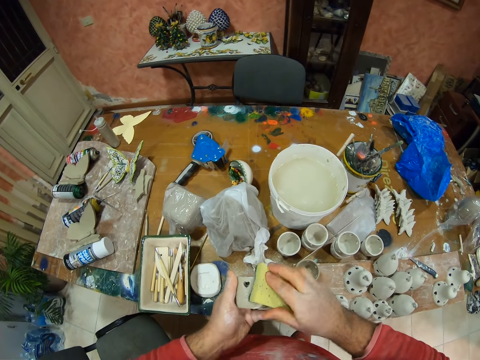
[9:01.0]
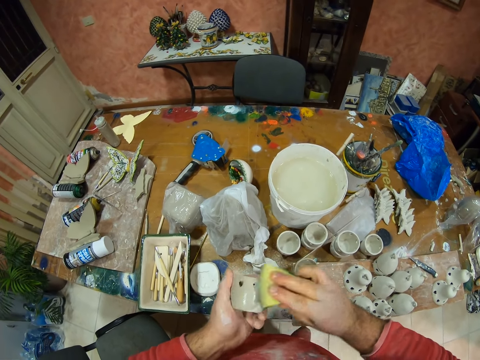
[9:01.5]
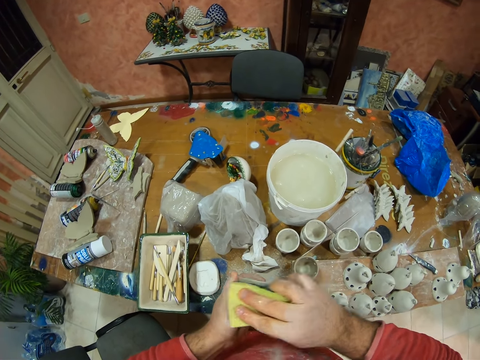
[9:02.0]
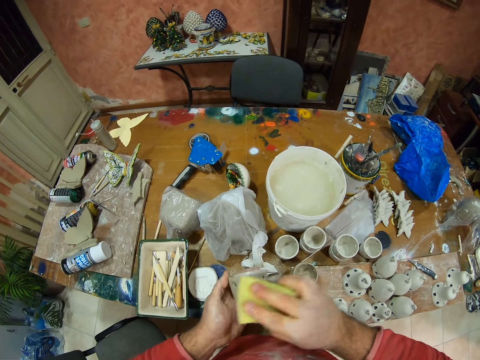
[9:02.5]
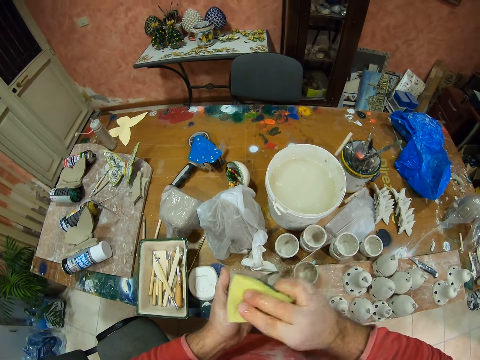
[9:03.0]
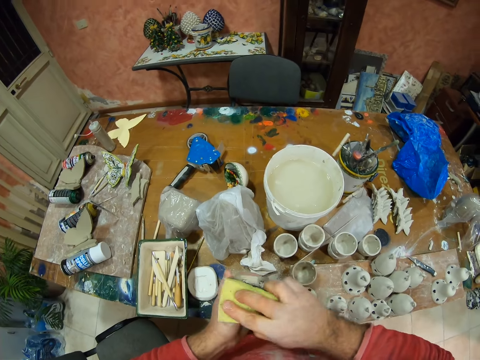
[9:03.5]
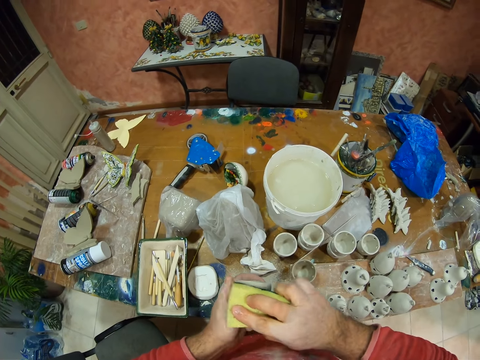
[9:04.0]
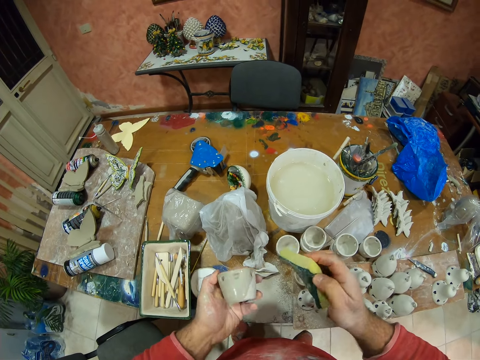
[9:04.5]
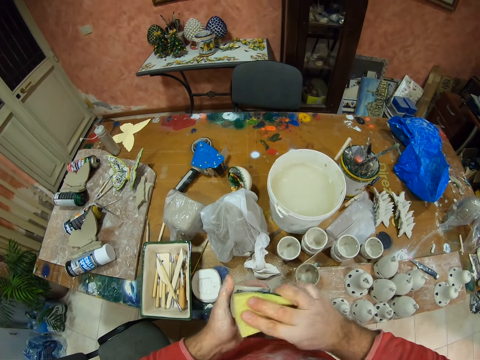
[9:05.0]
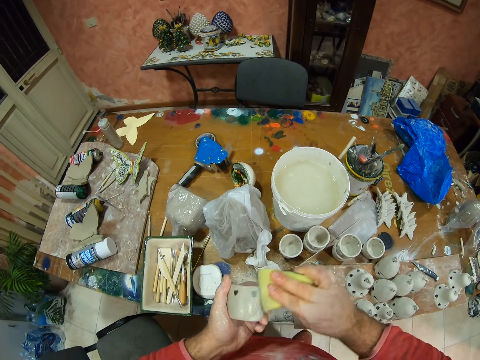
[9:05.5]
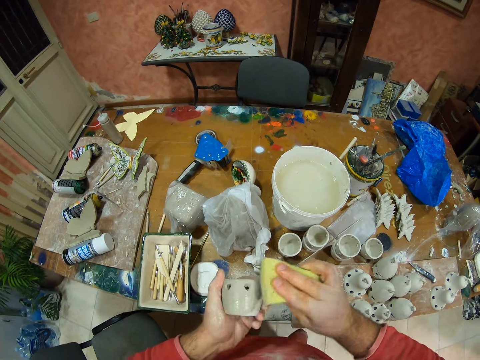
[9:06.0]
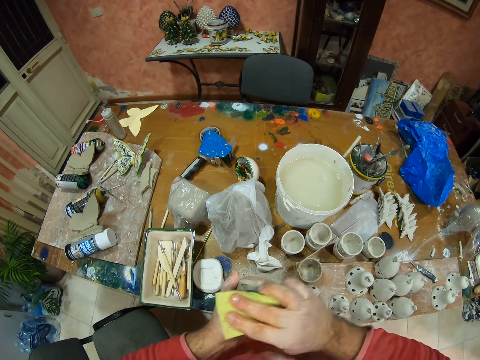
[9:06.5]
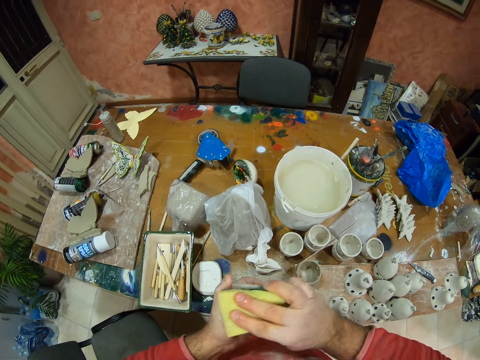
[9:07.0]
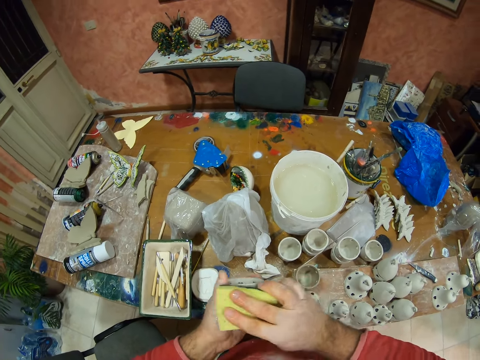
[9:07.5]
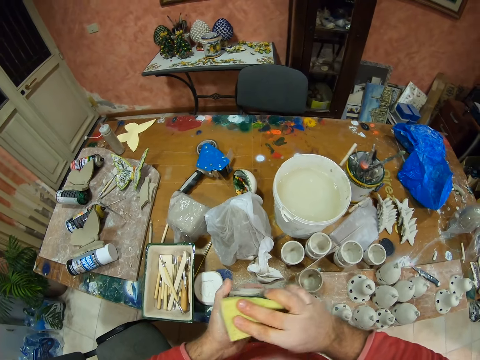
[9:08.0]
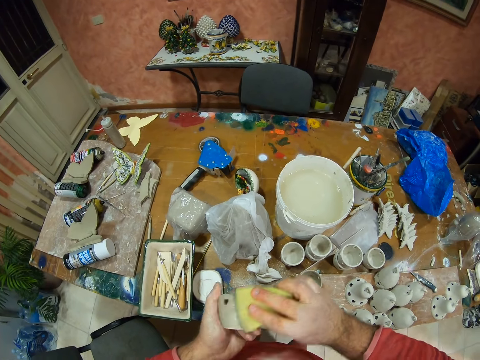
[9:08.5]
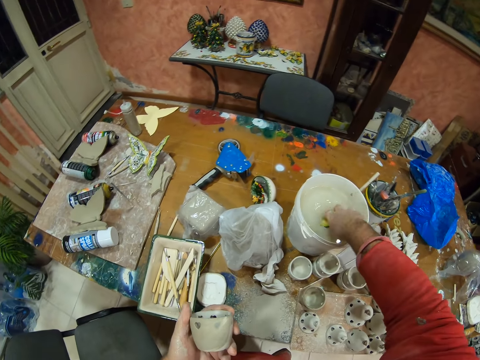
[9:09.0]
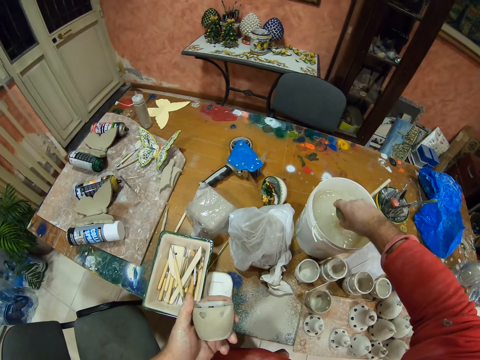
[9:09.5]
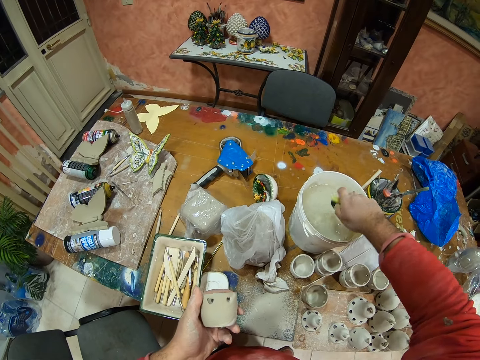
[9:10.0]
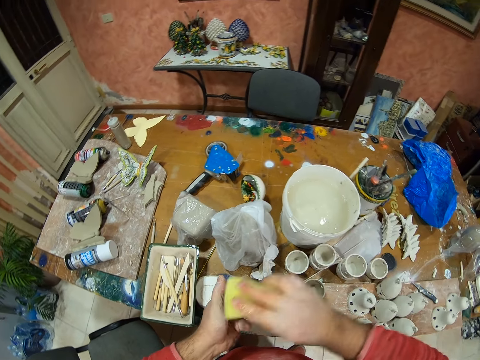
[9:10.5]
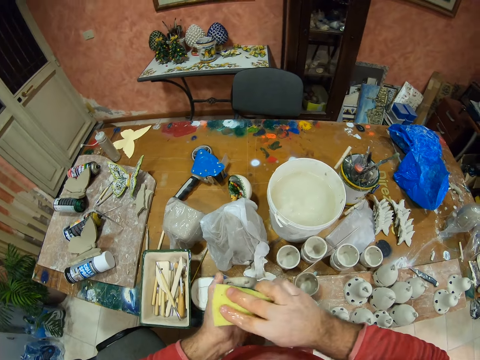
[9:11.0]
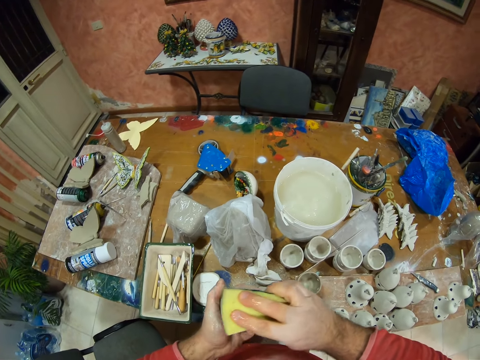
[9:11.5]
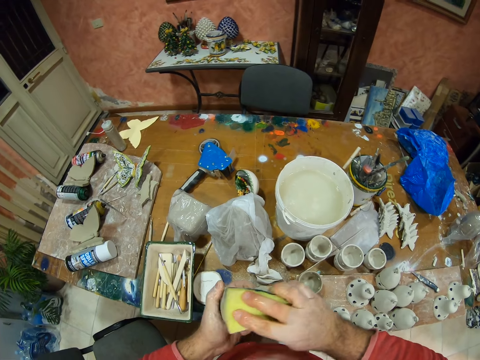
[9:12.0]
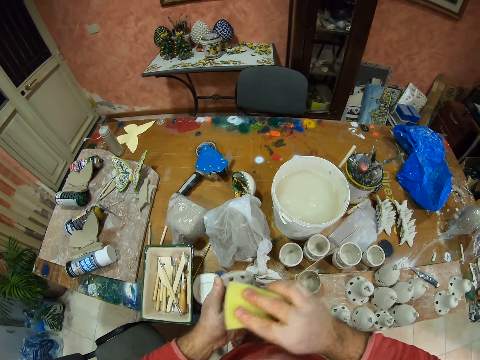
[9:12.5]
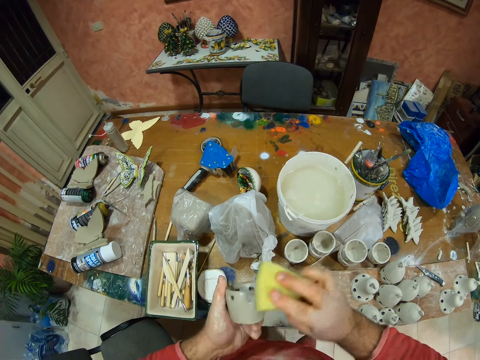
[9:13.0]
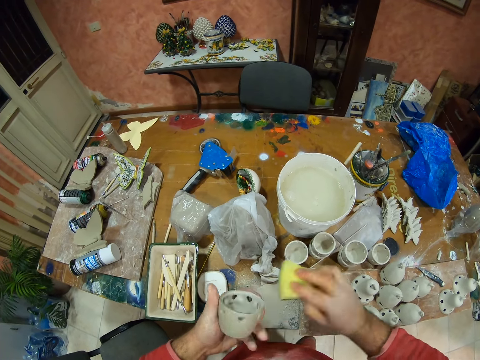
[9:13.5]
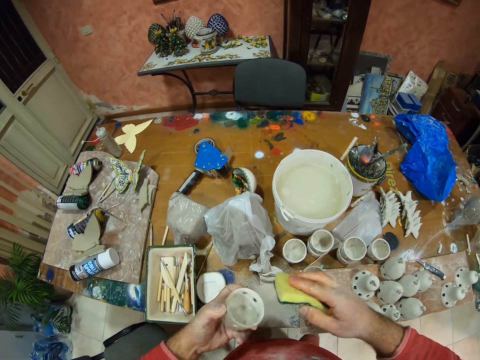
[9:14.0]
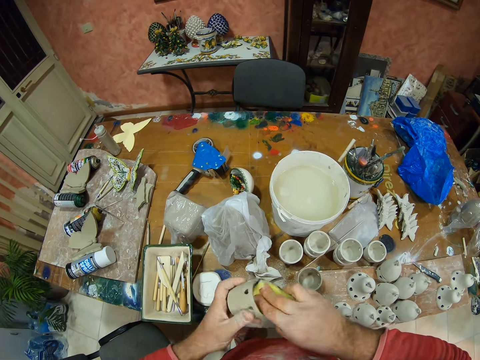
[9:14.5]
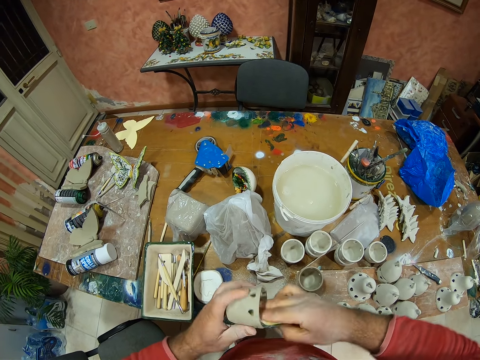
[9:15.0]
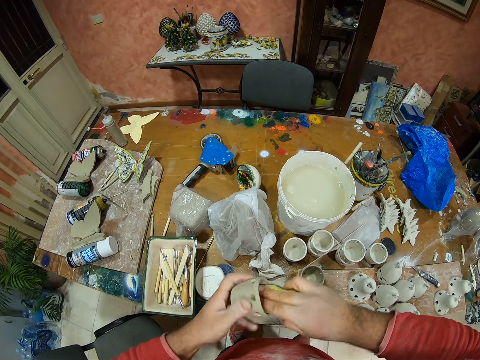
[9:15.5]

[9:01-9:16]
The camera wearer dips the sponge on the water bucket. He dips his hands in the paint bucket. He squeezes water from the sponge. He wipes the clay decor with the sponge.

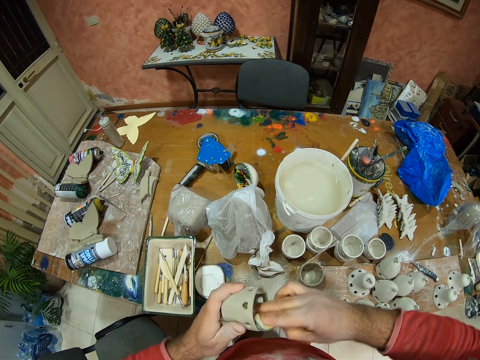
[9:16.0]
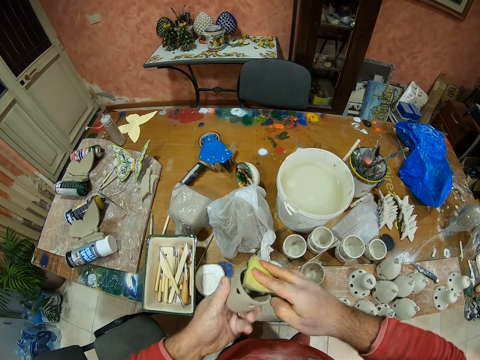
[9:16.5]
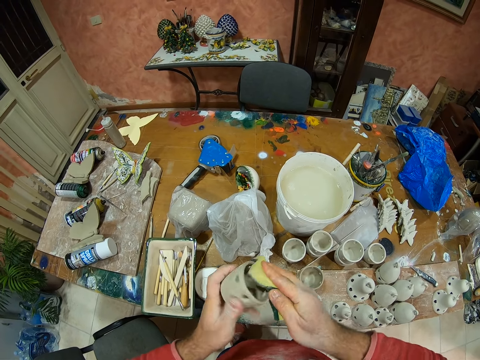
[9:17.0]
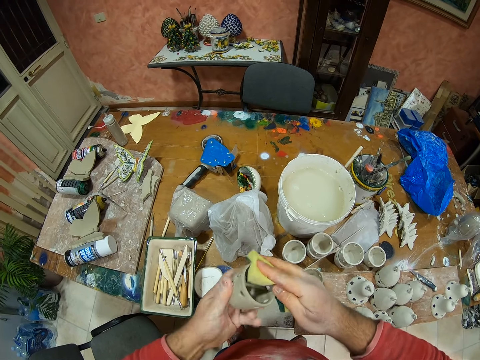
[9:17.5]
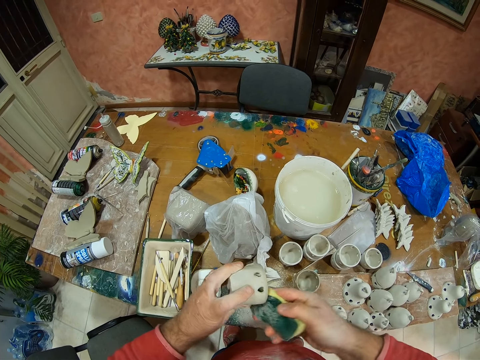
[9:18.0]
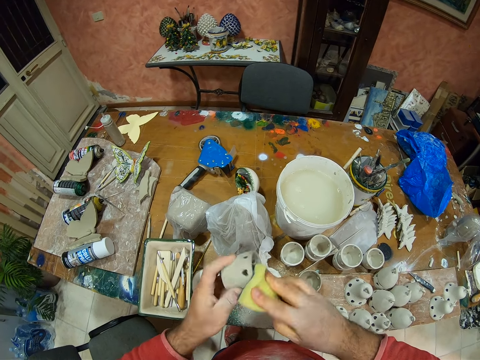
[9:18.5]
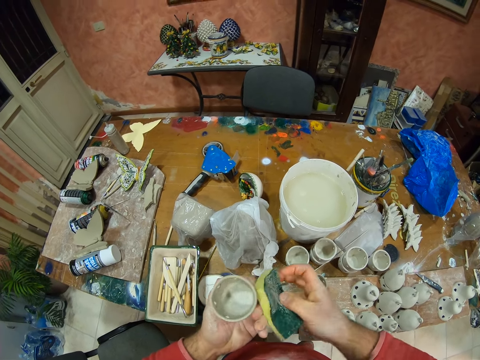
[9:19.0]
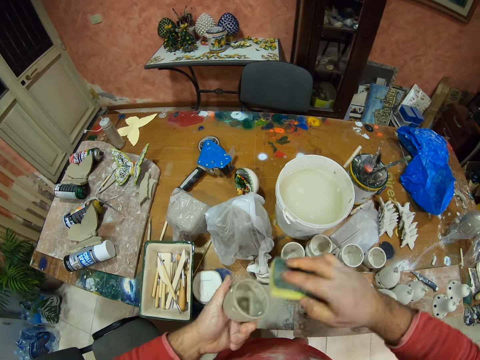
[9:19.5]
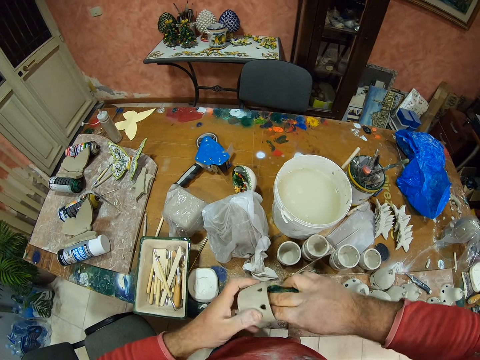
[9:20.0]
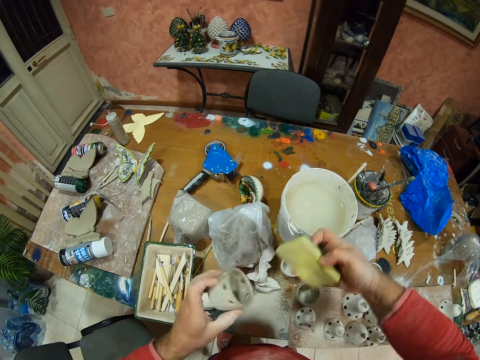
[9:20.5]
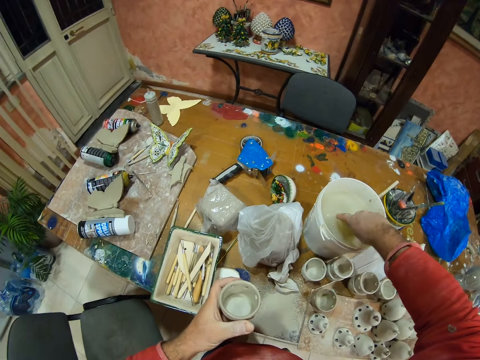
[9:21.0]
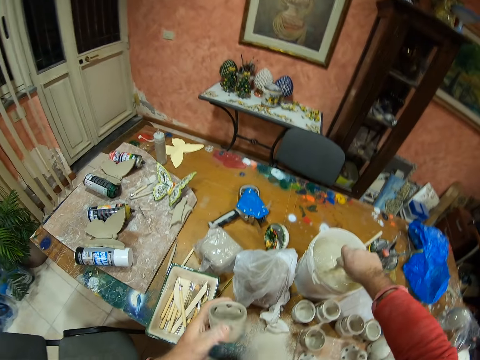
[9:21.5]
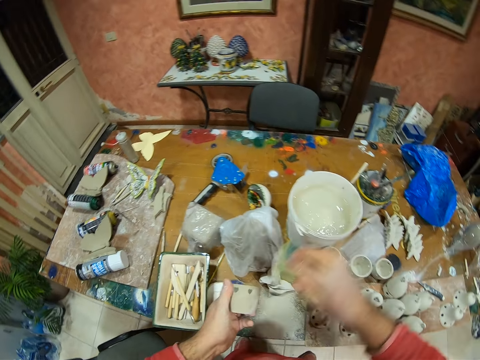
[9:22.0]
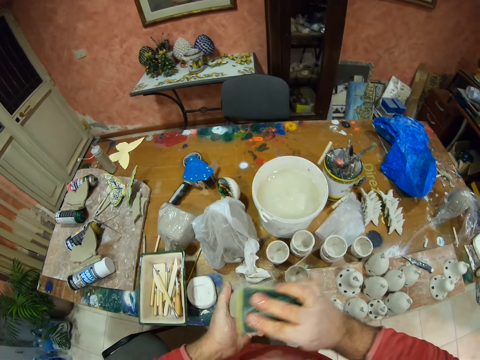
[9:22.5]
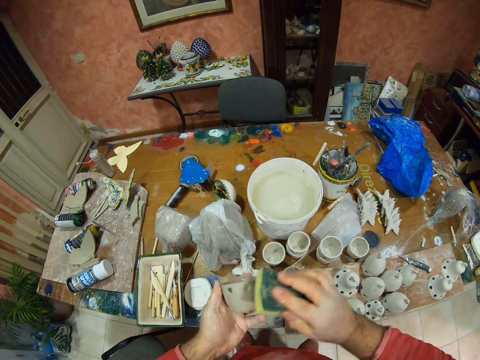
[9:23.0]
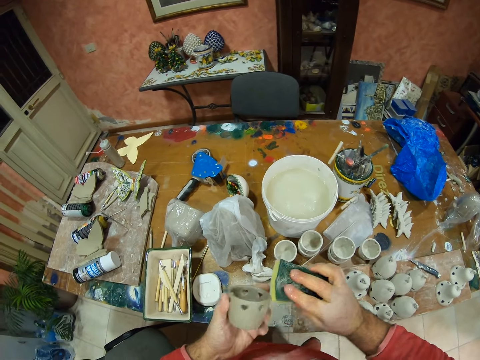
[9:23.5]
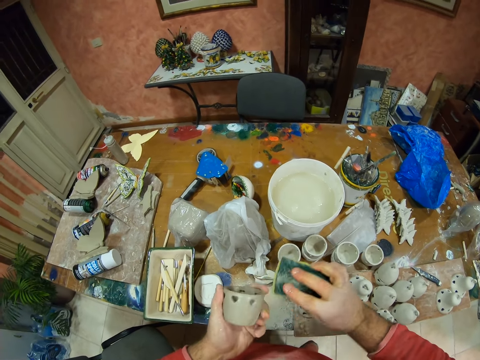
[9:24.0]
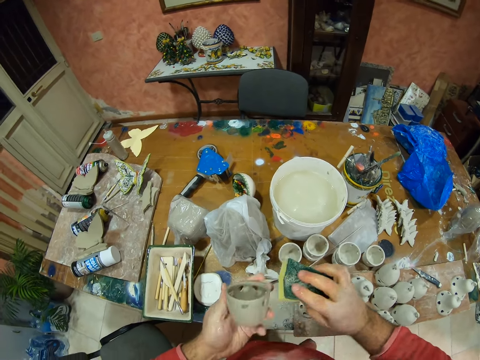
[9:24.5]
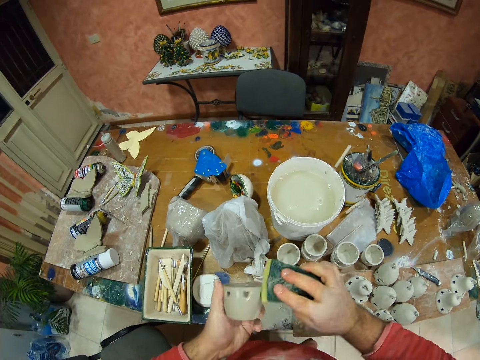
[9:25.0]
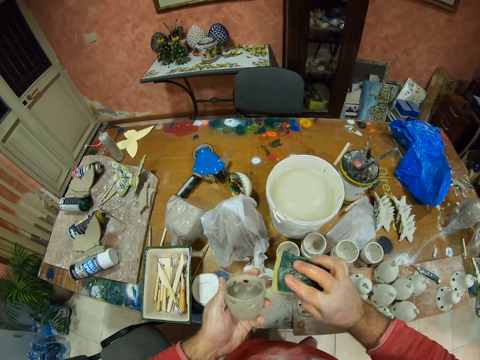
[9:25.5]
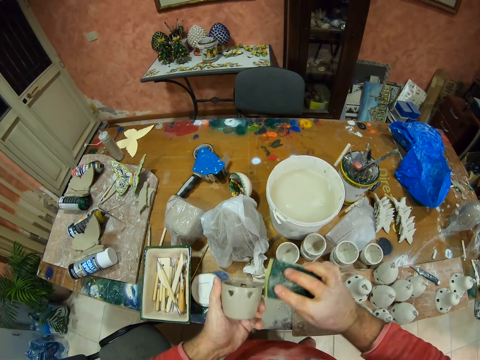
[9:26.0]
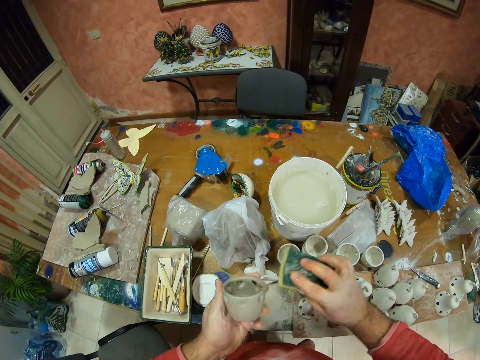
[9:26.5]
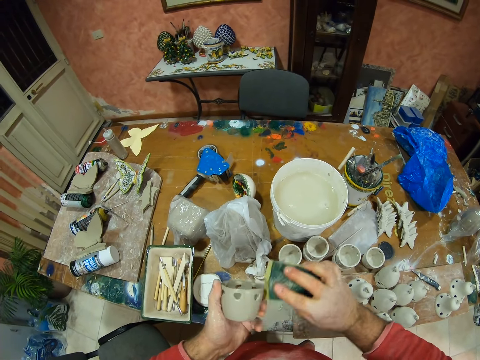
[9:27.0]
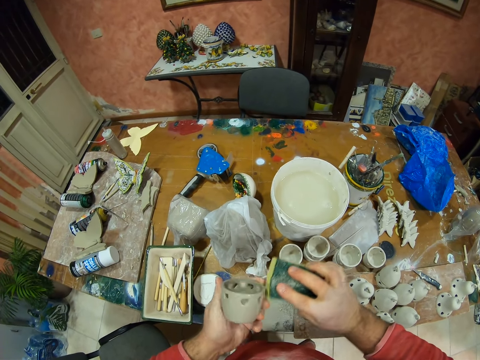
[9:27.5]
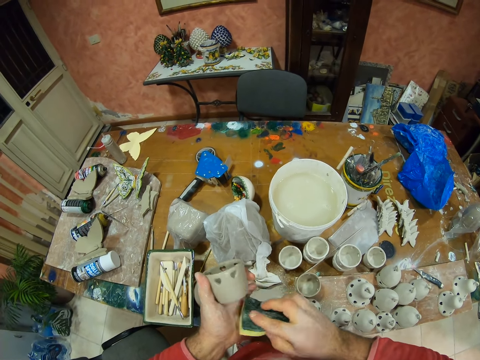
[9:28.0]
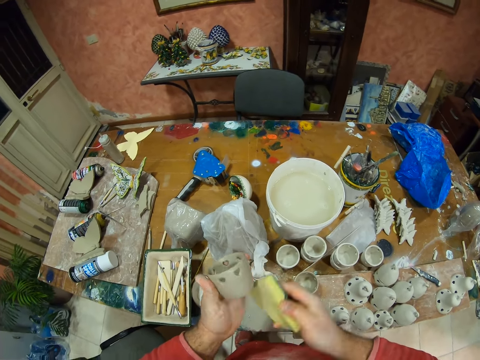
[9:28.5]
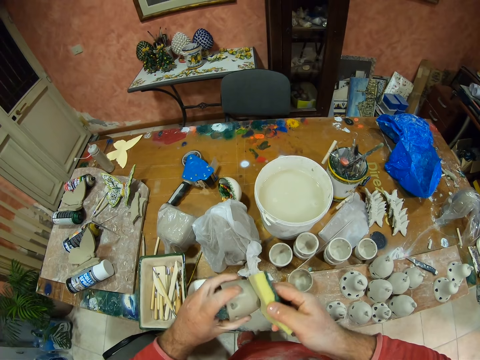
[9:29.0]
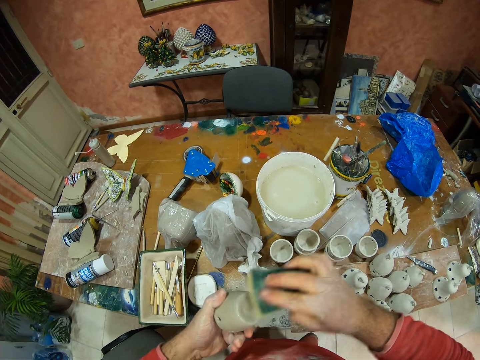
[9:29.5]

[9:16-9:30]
The camera wearer dips the sponge on the water bucket. He dips his hands in the paint bucket. He squeezes water from the sponge. He wipes the clay decor with the sponge.
